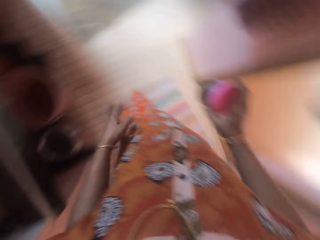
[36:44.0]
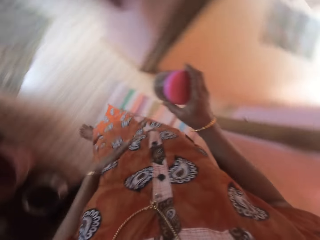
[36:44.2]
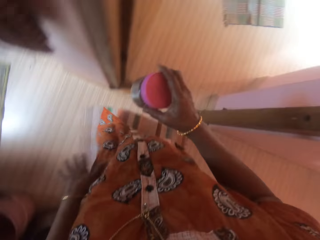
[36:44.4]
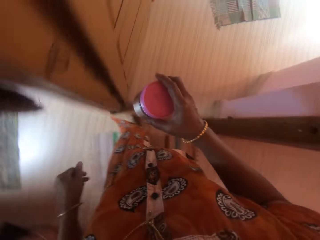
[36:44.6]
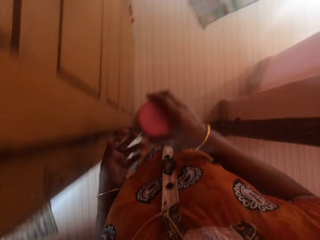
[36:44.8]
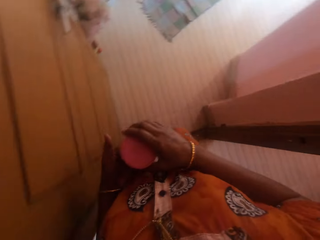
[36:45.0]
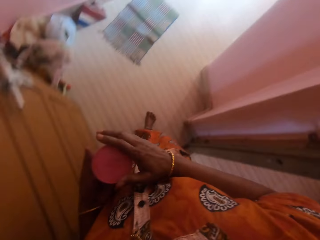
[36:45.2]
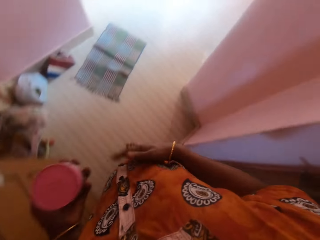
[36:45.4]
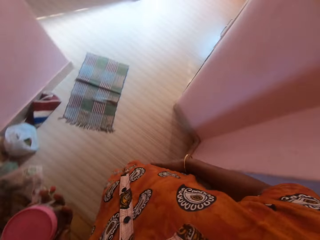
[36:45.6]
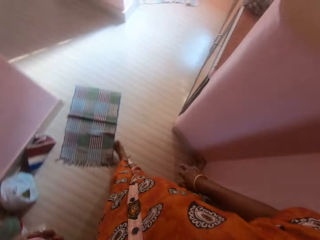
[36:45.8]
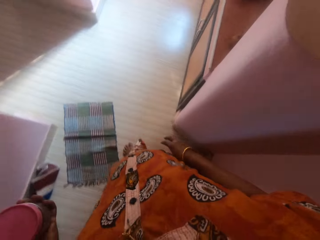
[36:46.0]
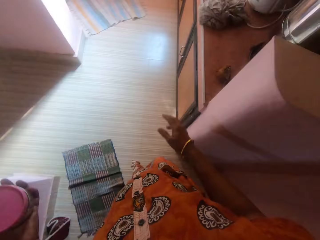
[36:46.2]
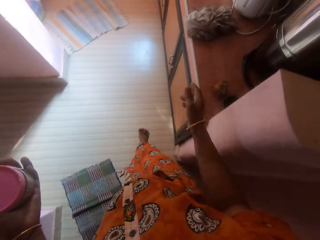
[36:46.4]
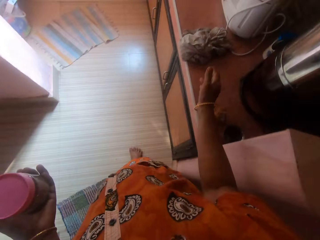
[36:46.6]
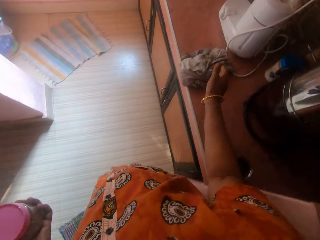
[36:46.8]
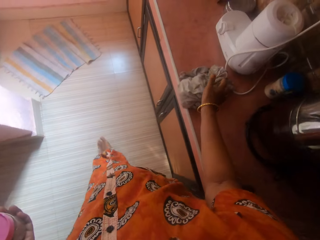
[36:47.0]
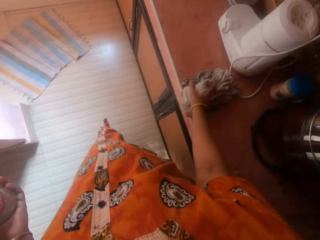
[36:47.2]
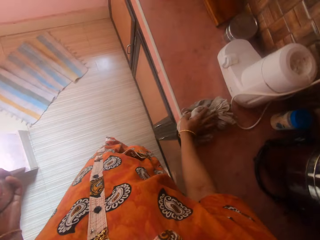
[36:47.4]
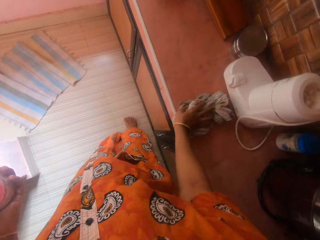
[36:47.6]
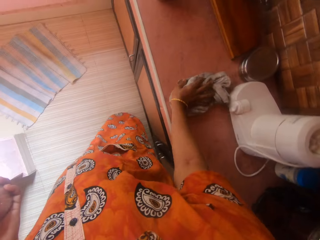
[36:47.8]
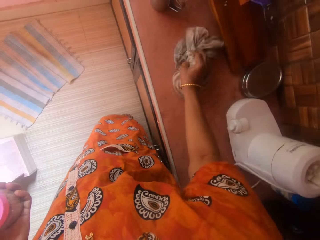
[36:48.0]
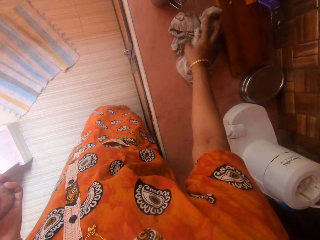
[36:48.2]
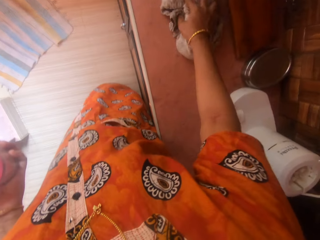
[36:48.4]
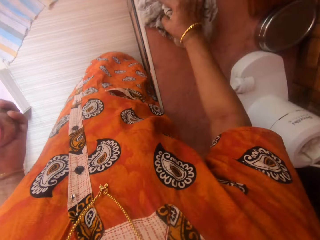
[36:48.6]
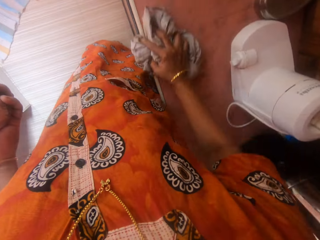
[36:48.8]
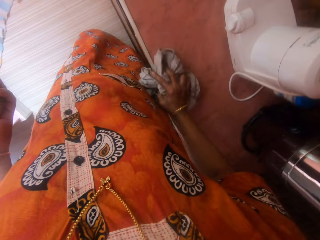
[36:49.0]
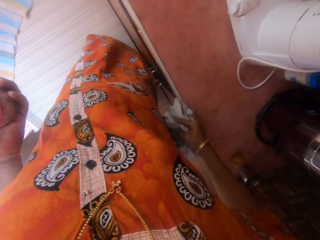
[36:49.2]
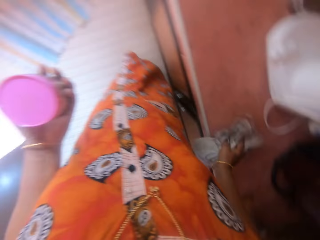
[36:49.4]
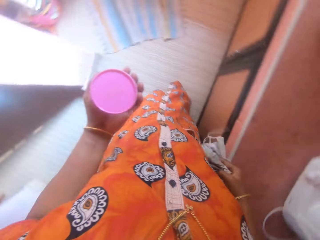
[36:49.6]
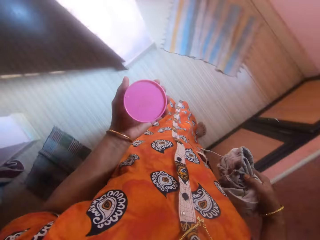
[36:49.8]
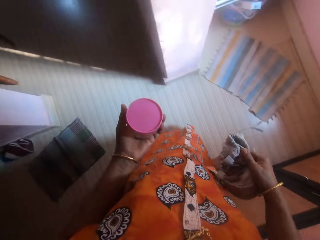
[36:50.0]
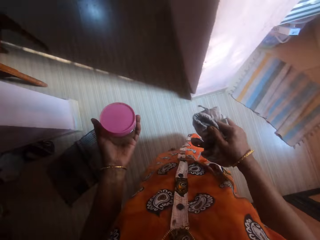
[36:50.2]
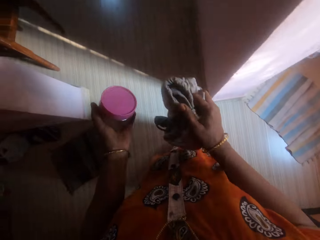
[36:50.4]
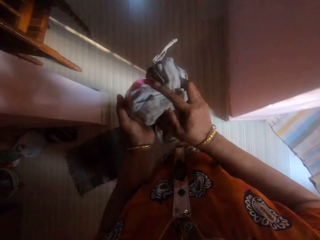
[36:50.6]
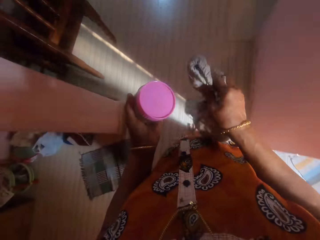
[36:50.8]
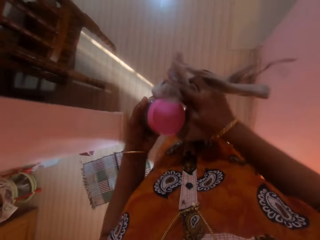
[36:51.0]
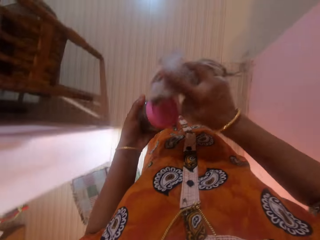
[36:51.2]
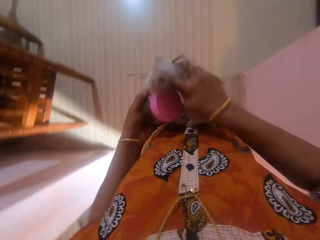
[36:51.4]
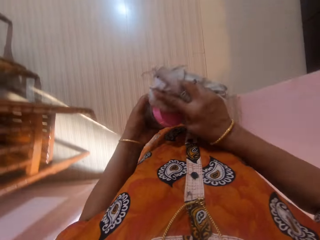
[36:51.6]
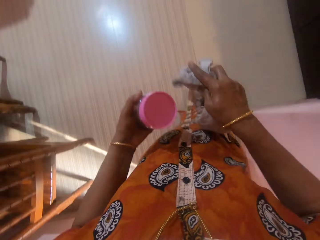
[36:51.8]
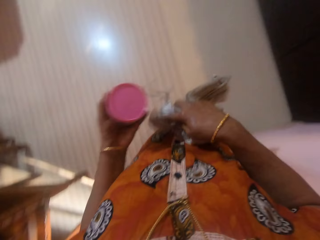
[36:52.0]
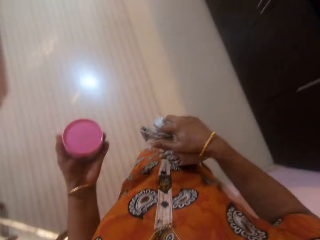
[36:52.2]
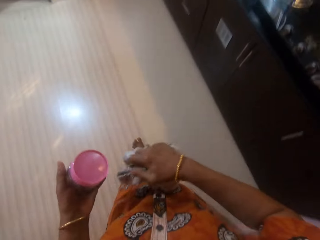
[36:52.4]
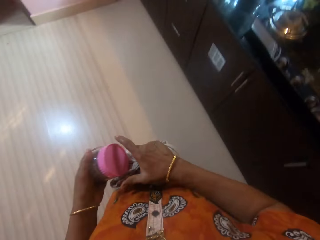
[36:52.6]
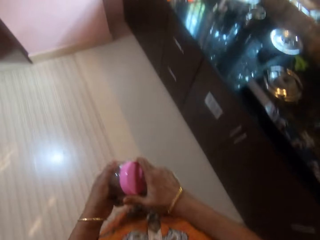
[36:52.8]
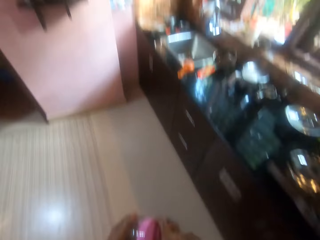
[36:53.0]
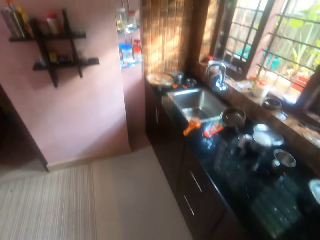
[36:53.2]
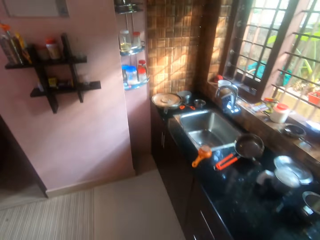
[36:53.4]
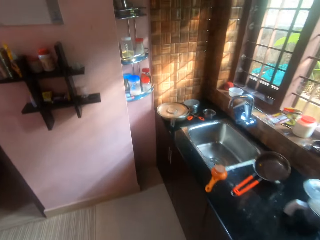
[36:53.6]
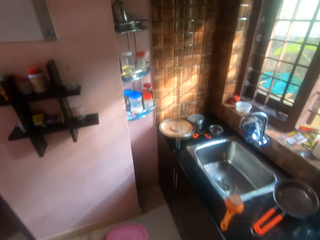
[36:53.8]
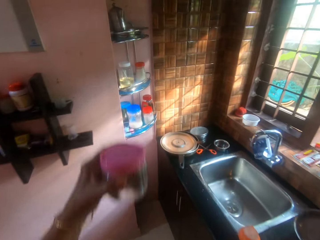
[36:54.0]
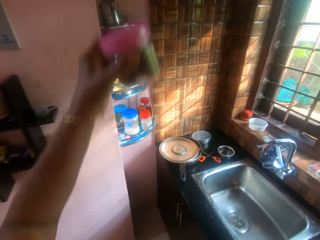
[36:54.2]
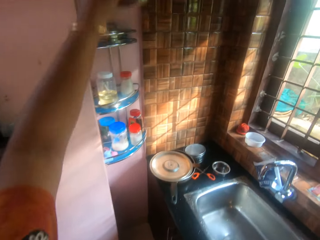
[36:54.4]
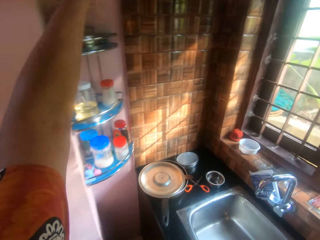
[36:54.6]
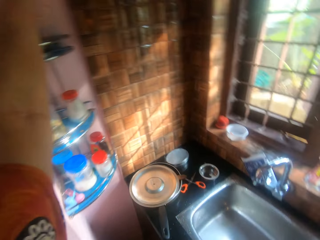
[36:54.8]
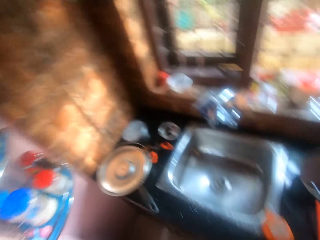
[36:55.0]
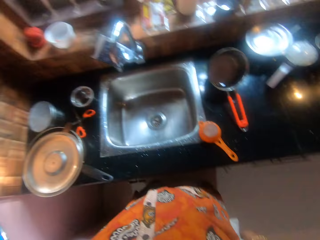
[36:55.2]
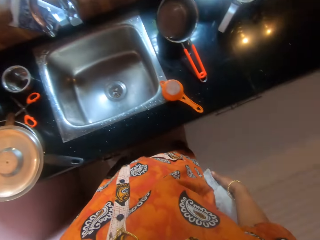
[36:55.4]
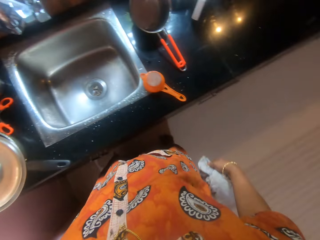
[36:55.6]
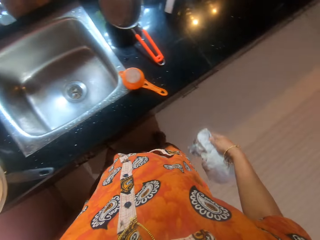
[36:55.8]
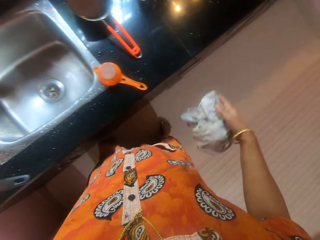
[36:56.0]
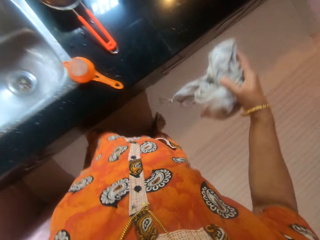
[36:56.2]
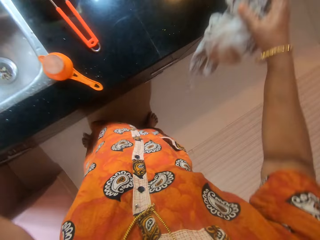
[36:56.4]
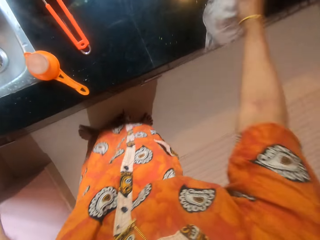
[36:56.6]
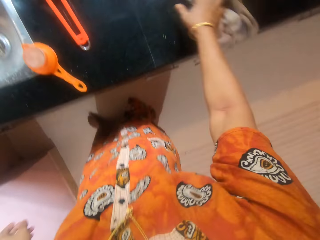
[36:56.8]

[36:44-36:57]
The camera wearer walks in the room. She passes the container to her left hand. She picks the rag from the other counter with her right hand. She cleans the other counter with the rag. She walks in the room. She cleans the container with the rag. She drops the container on a rack.

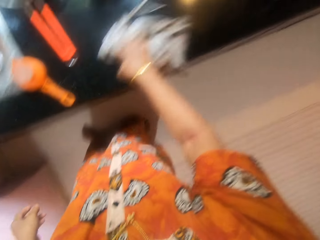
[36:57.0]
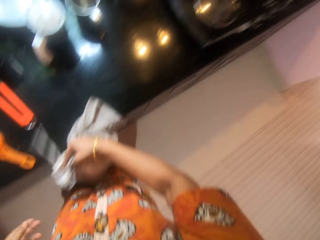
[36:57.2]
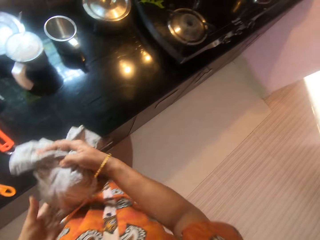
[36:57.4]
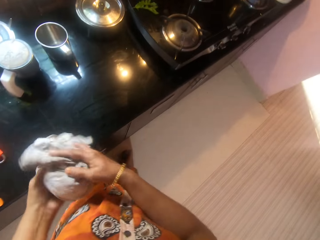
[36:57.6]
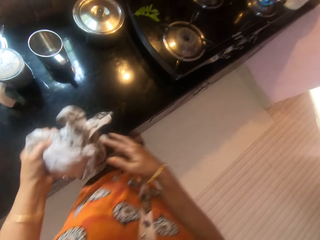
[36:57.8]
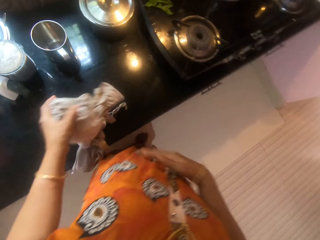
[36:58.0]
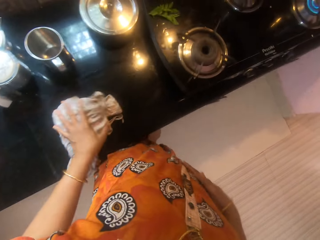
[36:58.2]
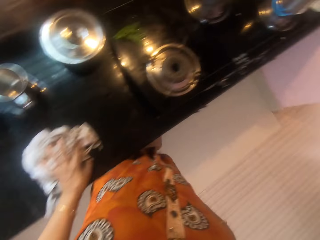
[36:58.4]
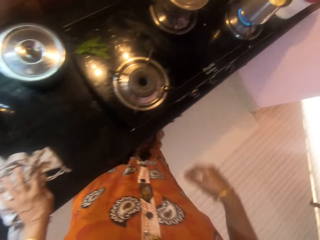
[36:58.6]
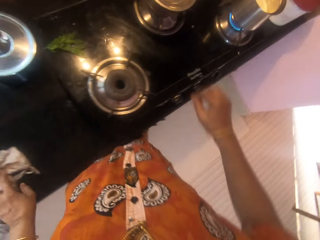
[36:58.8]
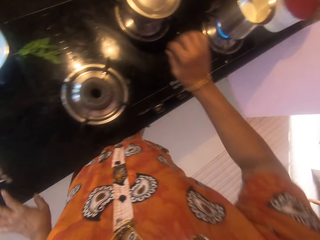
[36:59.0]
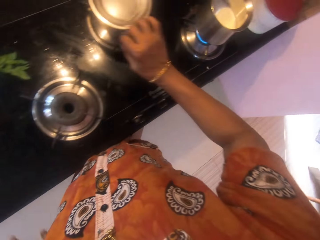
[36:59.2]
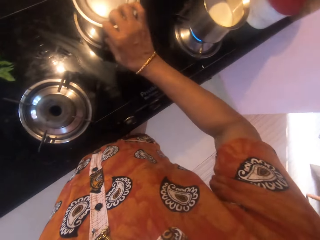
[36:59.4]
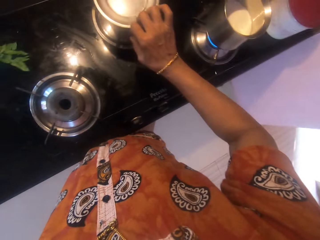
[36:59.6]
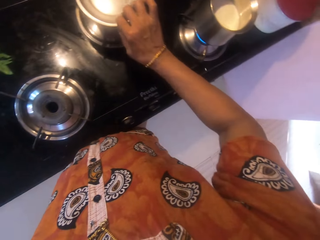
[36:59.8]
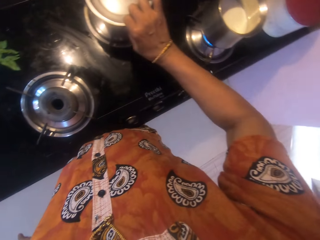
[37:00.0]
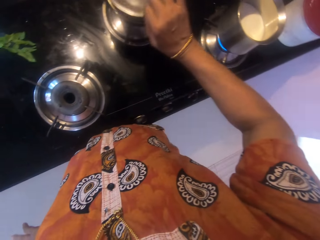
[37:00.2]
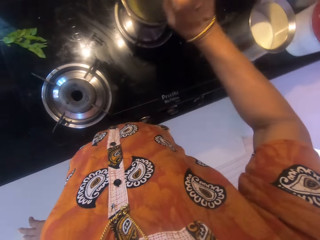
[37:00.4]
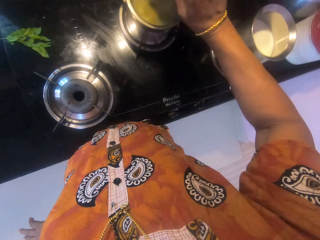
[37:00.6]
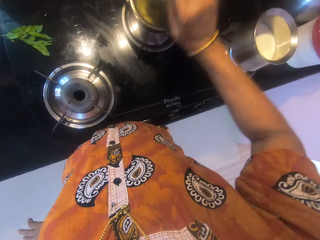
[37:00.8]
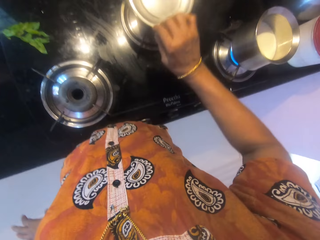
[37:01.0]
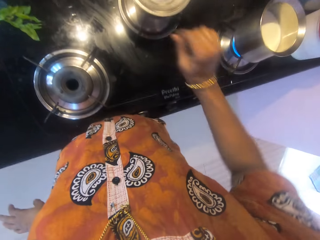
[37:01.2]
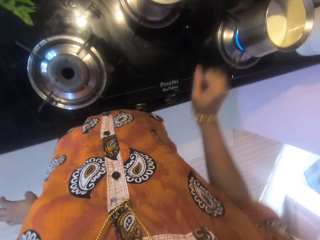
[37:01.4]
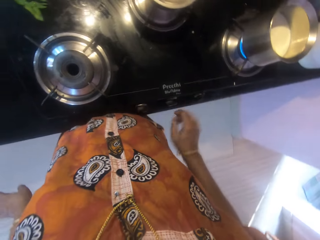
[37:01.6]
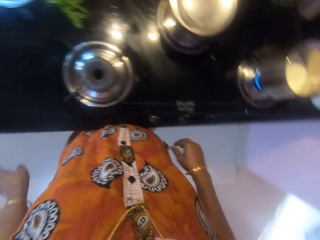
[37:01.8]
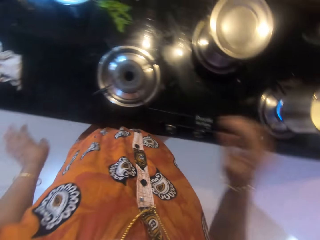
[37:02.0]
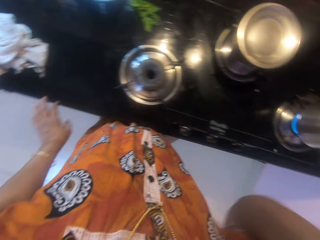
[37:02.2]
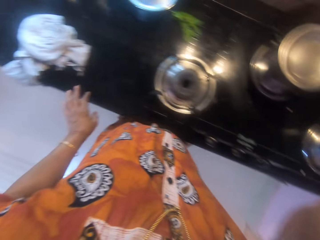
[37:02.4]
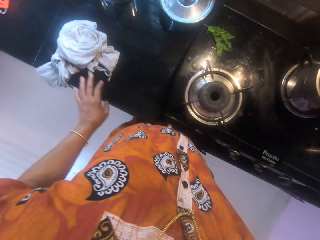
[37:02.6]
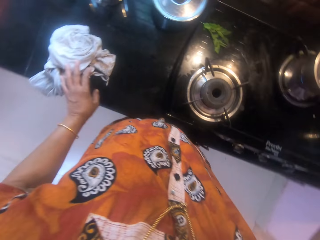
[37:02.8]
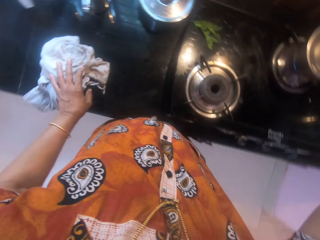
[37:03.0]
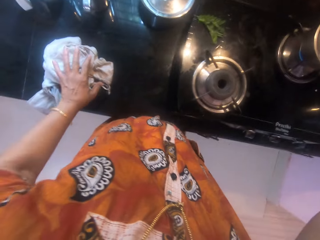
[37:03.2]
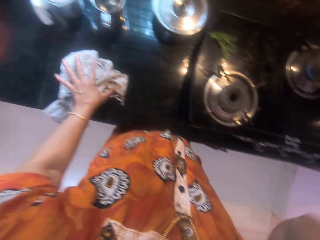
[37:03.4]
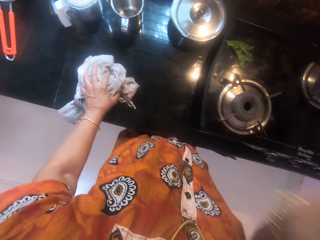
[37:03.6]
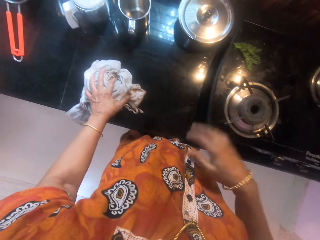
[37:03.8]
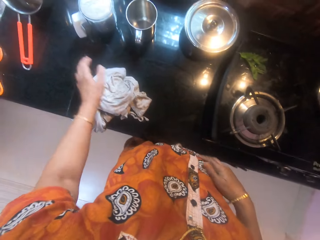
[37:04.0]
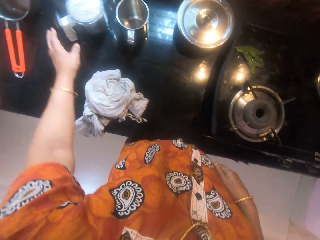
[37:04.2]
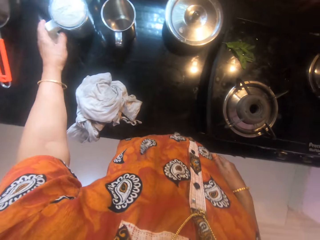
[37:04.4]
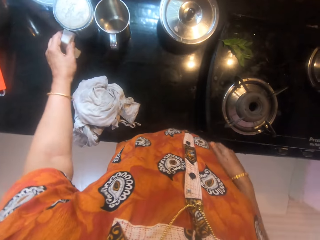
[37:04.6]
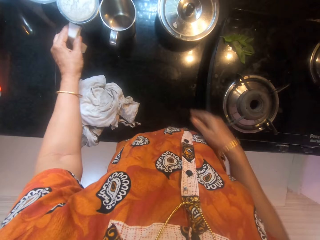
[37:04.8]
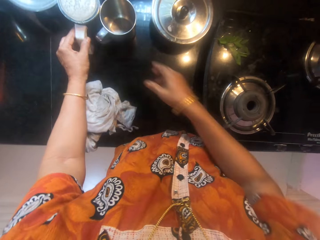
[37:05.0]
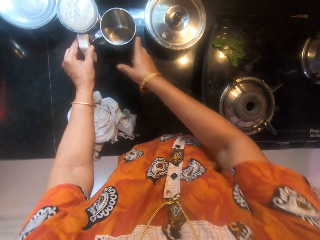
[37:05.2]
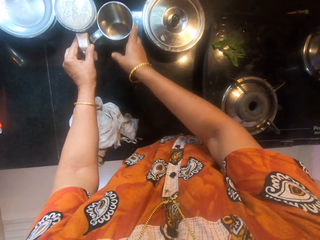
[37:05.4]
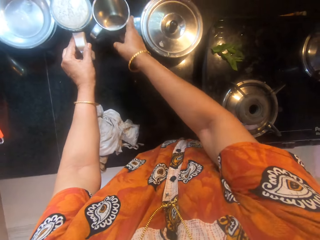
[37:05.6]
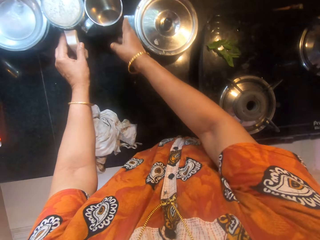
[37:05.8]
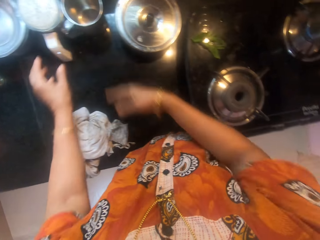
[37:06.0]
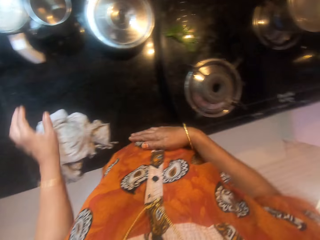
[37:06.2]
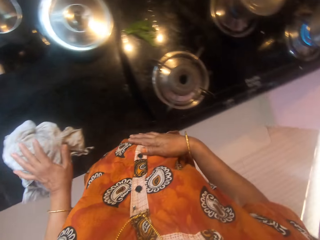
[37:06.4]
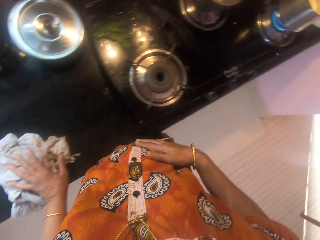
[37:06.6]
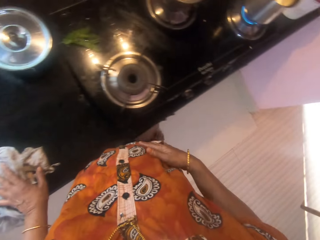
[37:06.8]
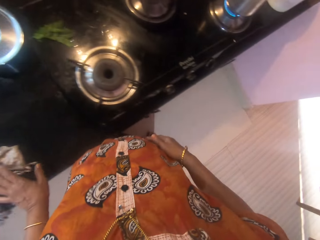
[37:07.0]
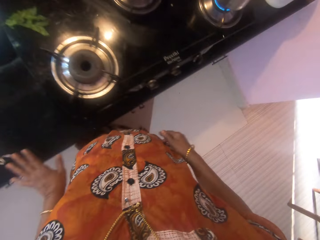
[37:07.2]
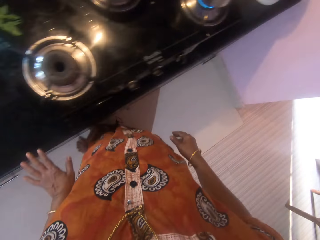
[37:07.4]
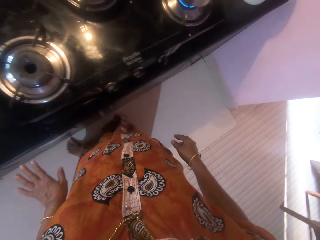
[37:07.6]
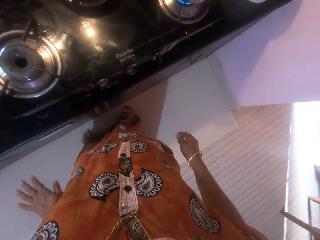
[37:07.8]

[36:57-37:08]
The camera wearer cleans the counter with the rag or kitchen towel. She passes the rag to her left hand and drops the rag on the counter. She opens a pot on a cooker with her right hand. She checks the food. She closes the pot. She touches her face with her right hand. She moves her hand. She moves the rag on the counter with her left hand. She touches the kitchen towel. She moves another container on the counter with her left hand. She moves a cup on the counter with her right hand. She cleans her right hand on her cloth.
